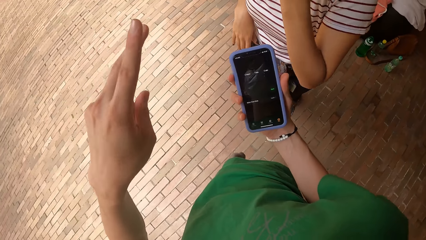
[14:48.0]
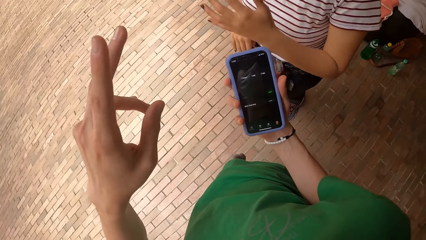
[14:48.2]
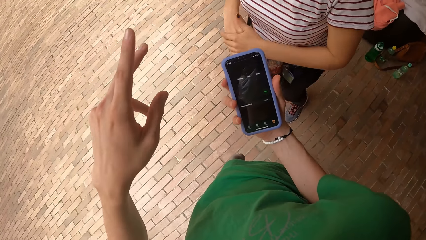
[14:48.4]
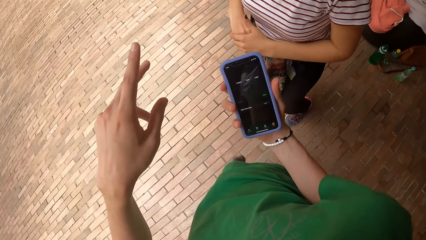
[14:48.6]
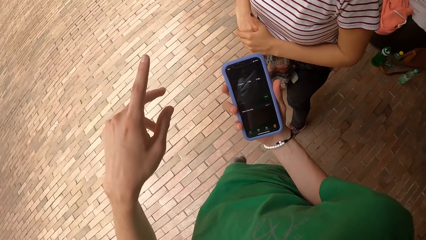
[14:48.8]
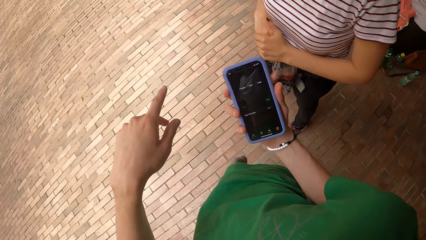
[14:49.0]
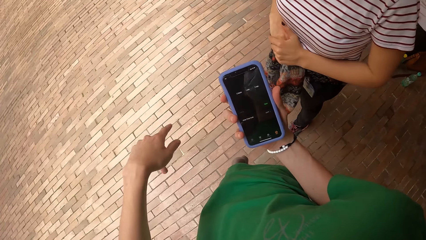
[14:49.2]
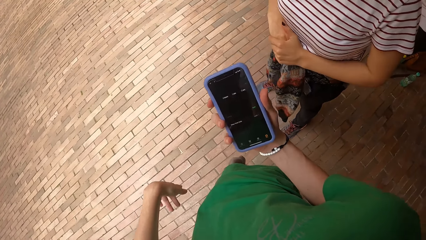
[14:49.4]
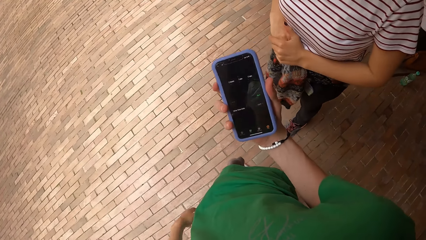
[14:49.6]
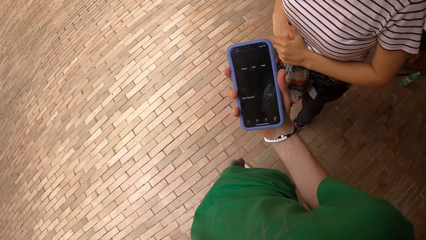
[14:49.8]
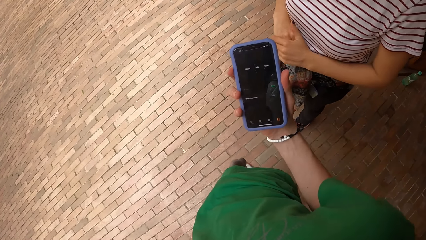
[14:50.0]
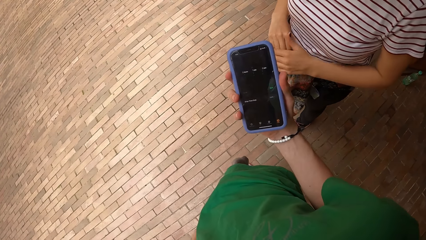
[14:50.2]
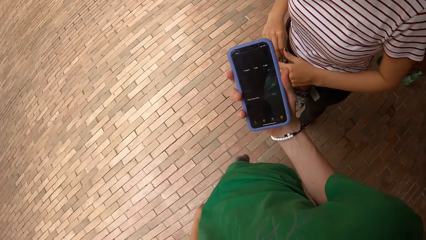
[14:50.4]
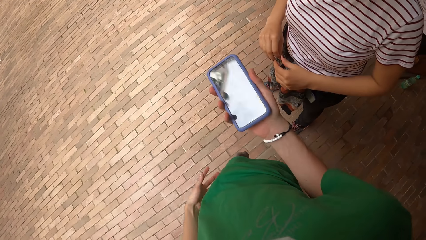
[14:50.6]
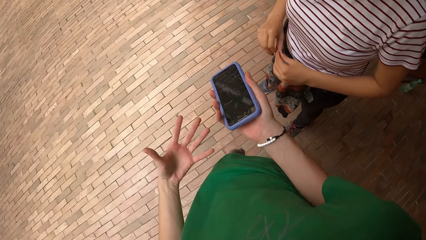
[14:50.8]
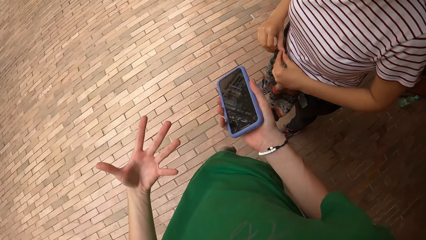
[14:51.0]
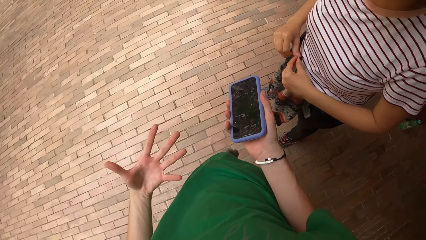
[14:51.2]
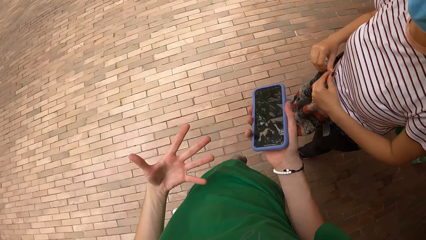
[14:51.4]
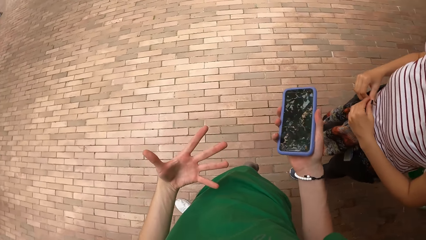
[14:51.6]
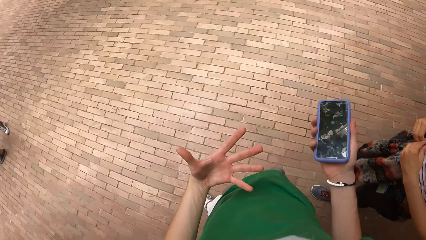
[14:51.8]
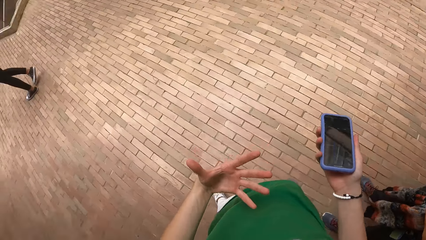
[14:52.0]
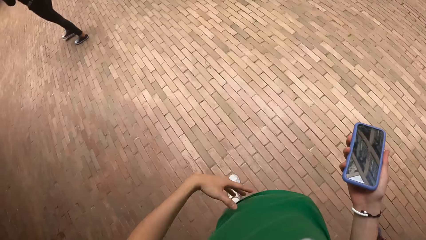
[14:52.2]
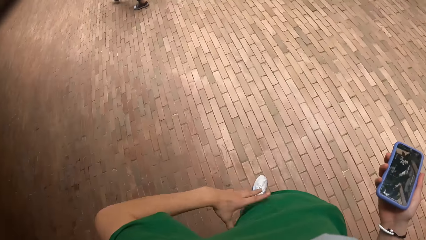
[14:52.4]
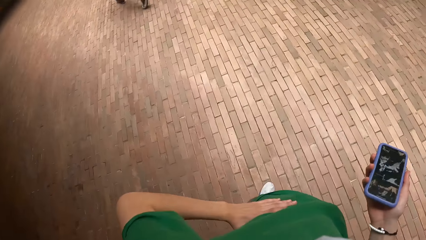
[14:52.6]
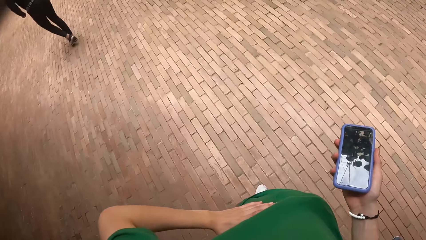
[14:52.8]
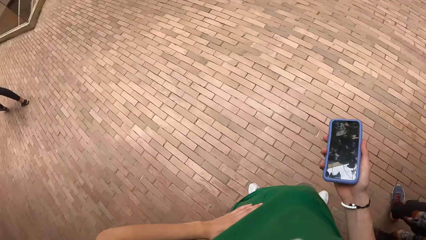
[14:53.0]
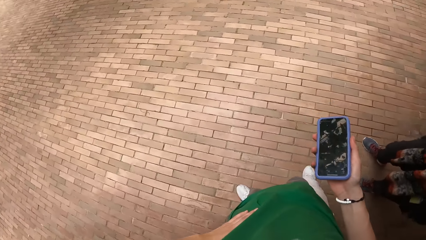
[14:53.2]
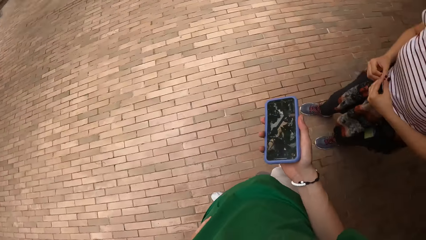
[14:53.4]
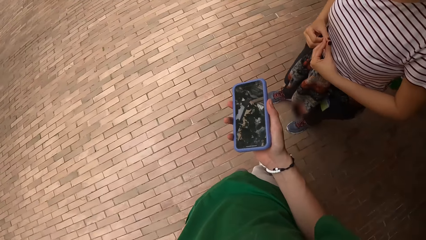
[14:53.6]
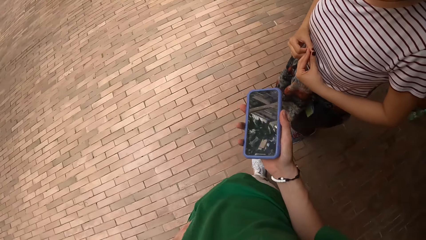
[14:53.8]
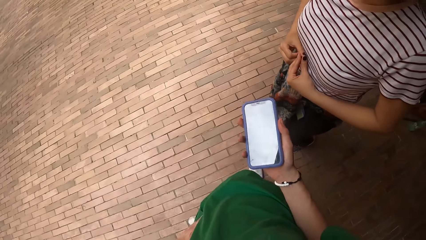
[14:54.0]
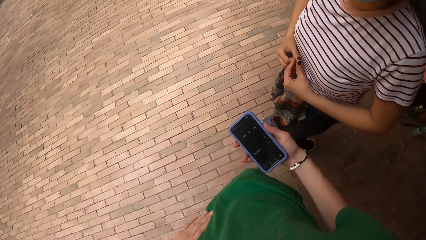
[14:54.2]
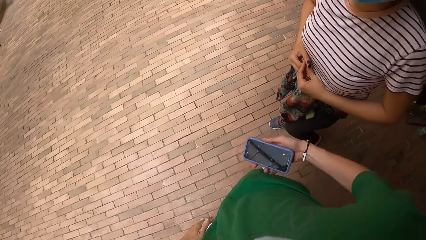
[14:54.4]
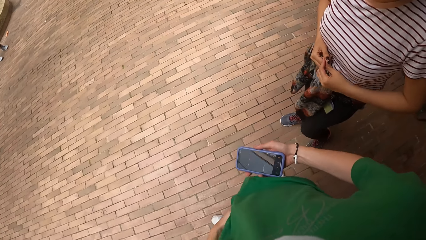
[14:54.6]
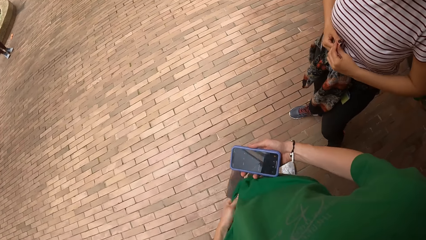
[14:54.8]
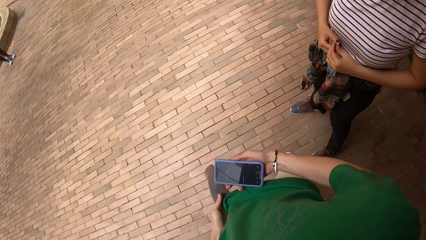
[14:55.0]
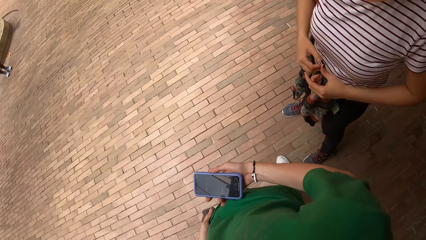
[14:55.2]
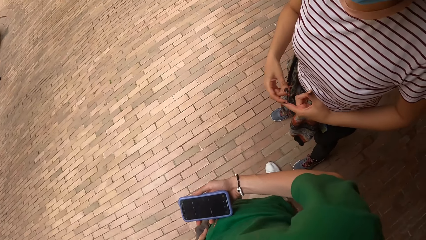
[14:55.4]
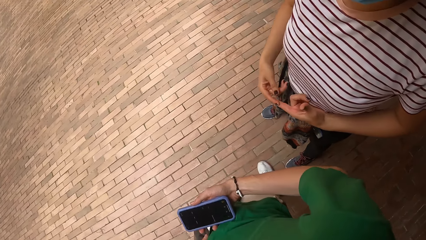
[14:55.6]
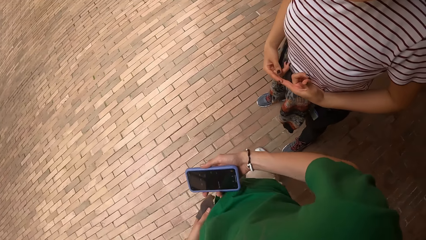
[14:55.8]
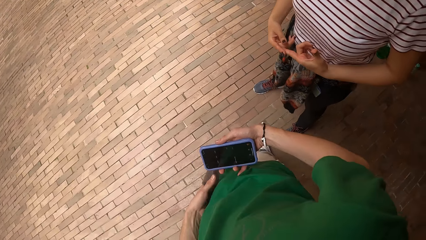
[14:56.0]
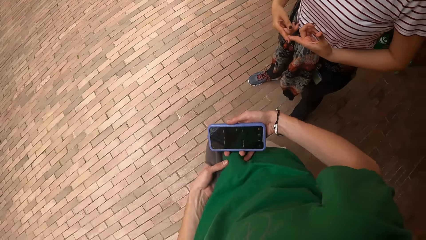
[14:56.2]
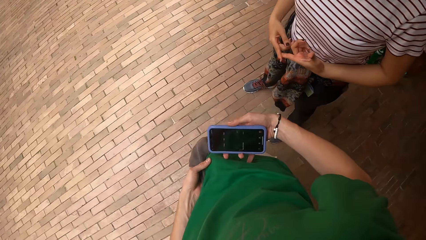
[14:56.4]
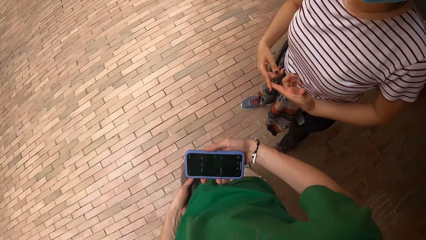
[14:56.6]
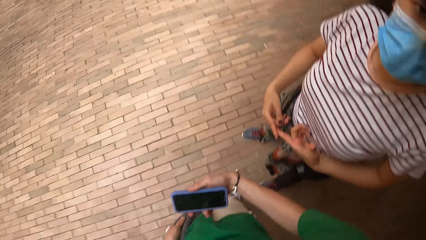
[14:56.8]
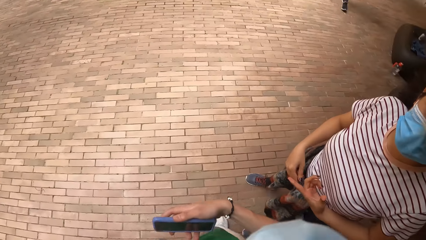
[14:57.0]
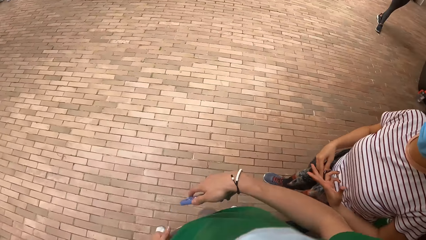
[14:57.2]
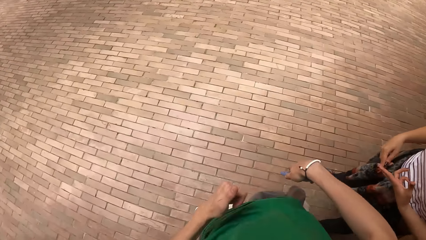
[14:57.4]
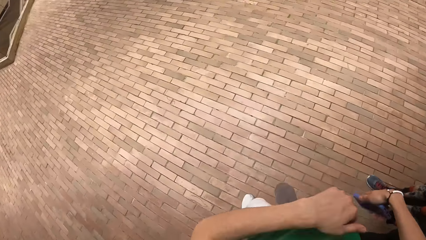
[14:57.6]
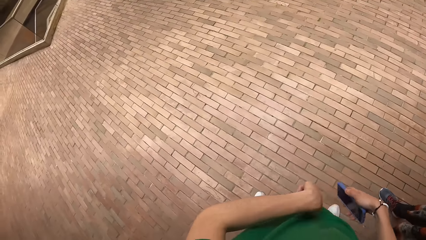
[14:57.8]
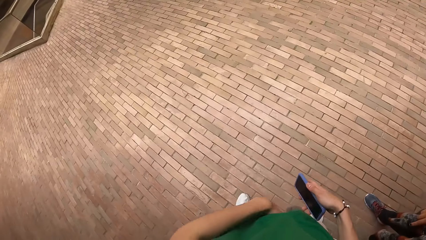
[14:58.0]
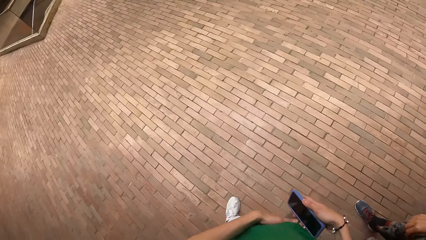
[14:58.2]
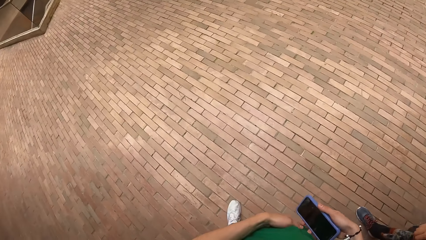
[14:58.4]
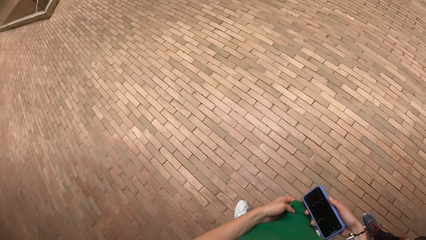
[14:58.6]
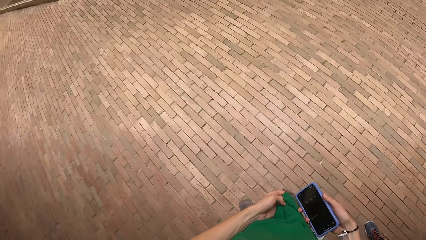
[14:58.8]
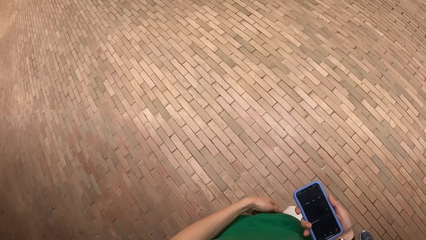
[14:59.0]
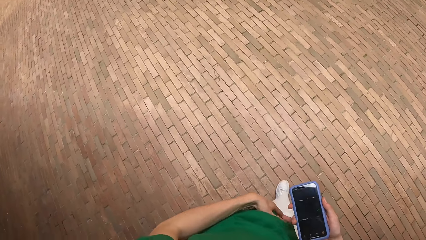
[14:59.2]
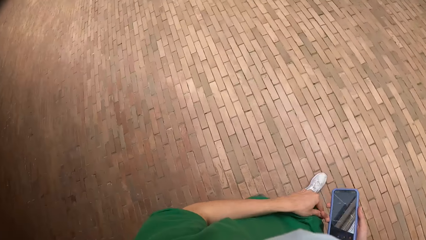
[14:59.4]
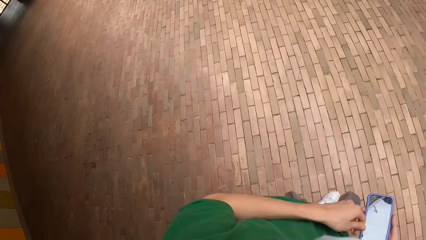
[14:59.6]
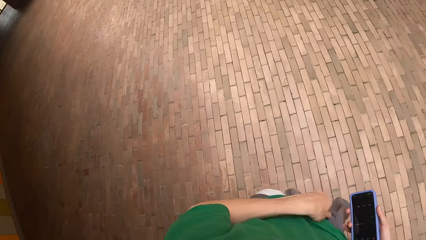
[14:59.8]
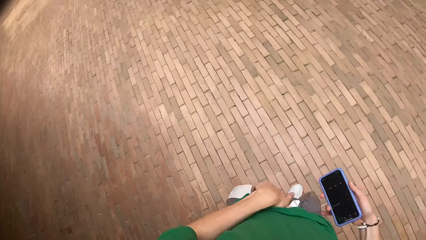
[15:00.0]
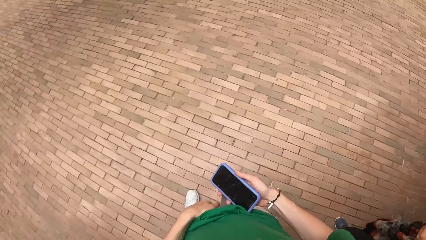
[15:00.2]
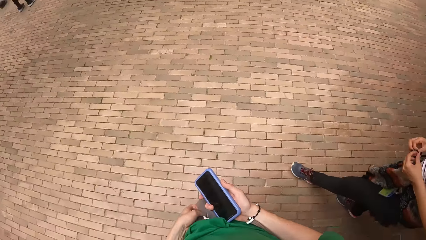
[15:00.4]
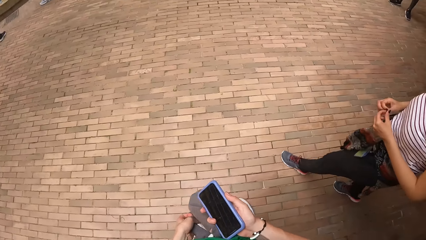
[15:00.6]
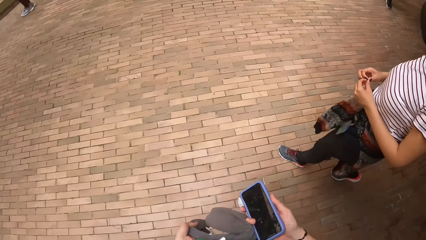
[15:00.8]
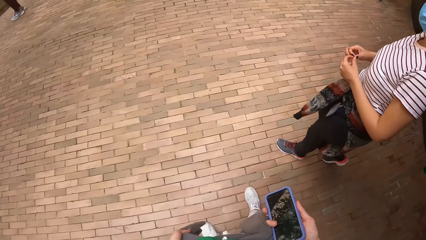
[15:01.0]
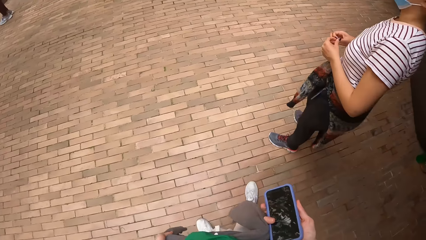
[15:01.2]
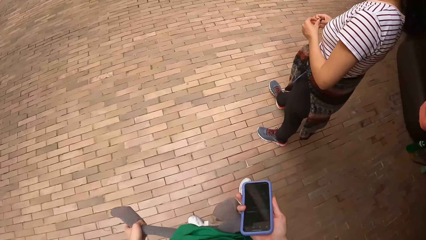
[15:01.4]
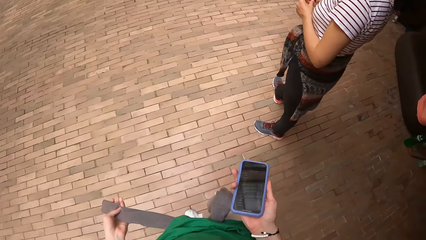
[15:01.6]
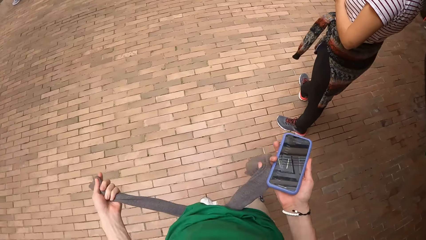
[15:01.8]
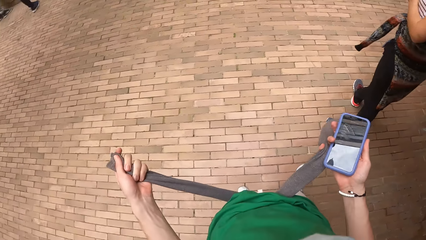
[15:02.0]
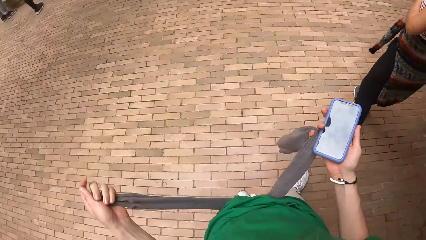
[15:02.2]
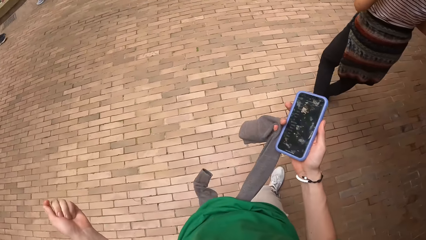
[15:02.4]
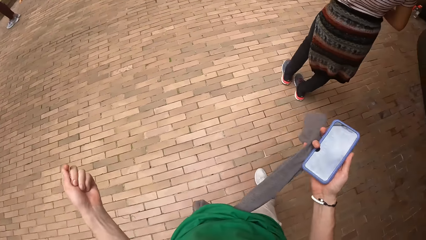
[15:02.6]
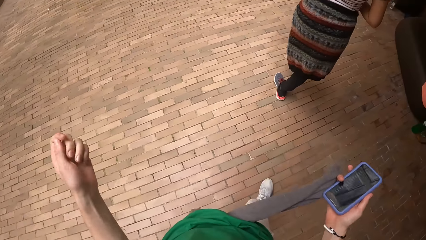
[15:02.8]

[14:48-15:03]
A woman walks beside the camera wearer. The camera wearer makes a hand gesture. She shows her left palm. She puts her left hand on the waist. She touches her cloth with her left hand. The woman talks to the camera wearer. The camera wearer stretches the sweater sleeves.
